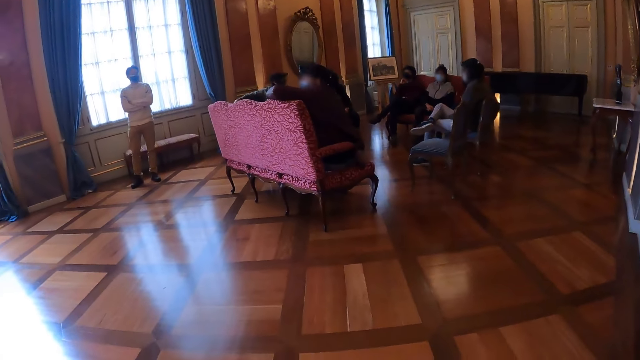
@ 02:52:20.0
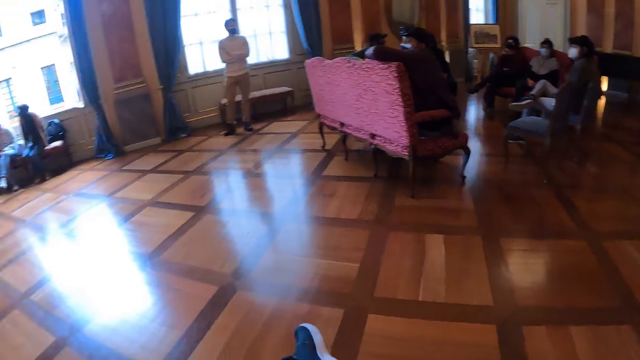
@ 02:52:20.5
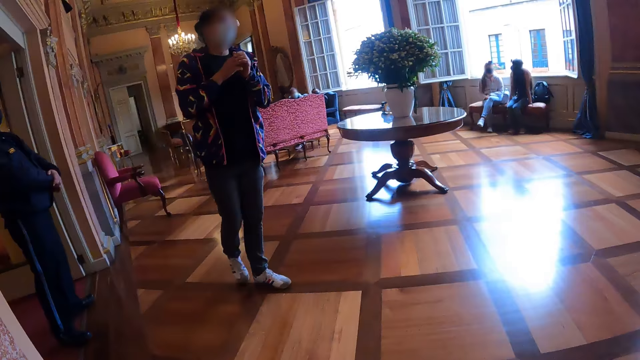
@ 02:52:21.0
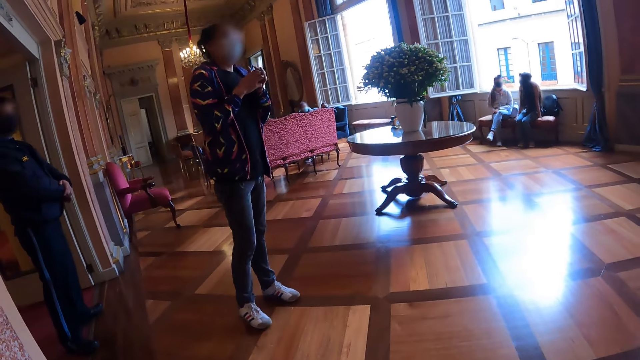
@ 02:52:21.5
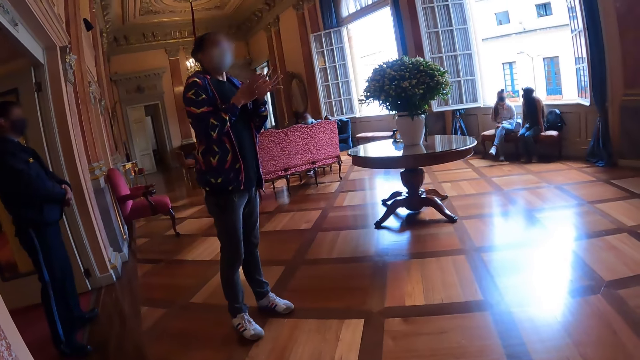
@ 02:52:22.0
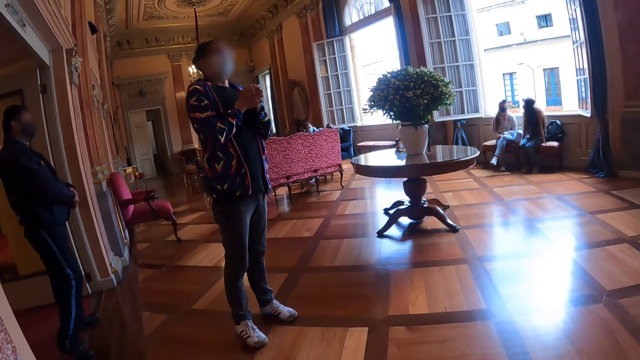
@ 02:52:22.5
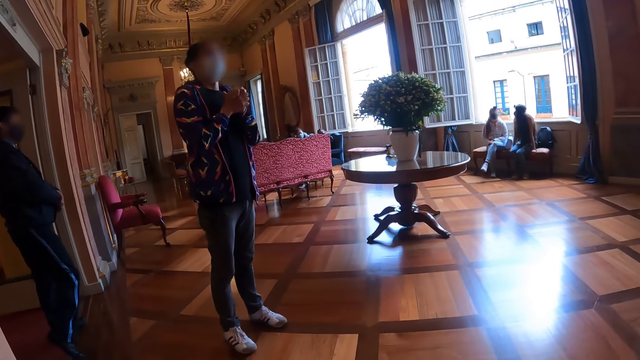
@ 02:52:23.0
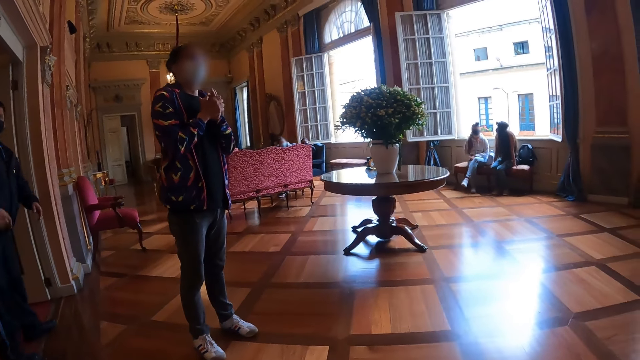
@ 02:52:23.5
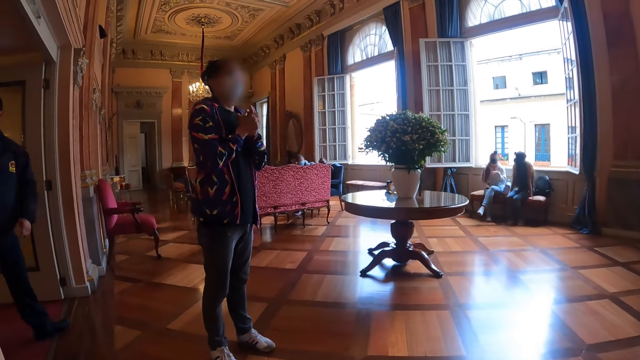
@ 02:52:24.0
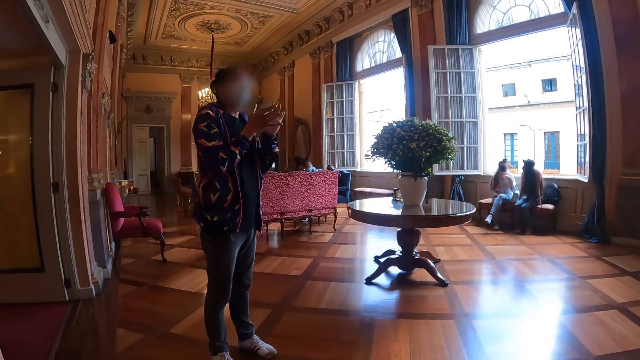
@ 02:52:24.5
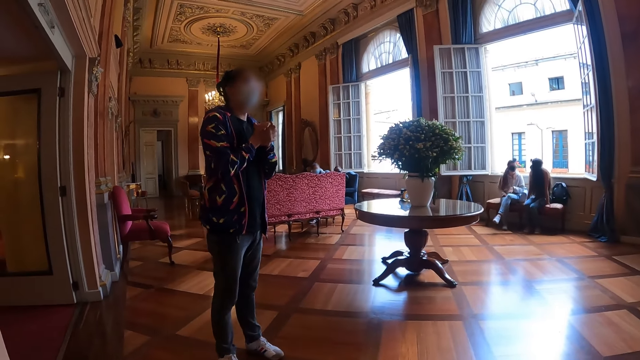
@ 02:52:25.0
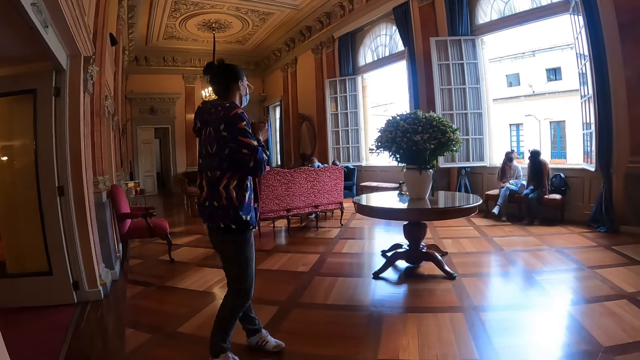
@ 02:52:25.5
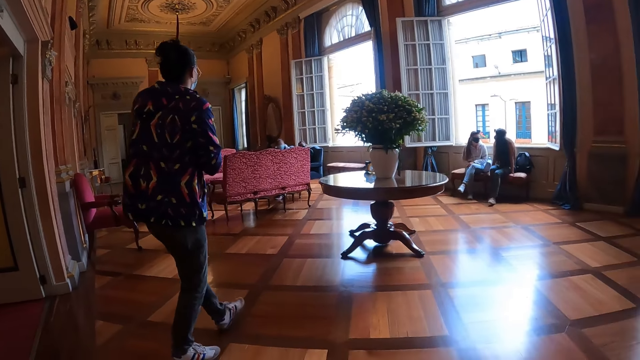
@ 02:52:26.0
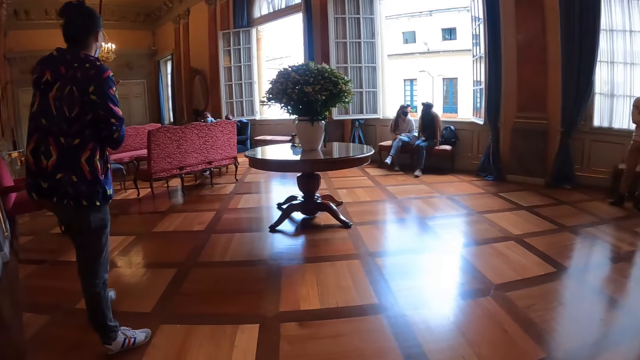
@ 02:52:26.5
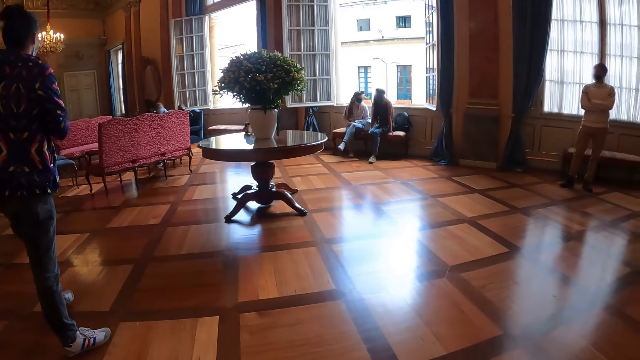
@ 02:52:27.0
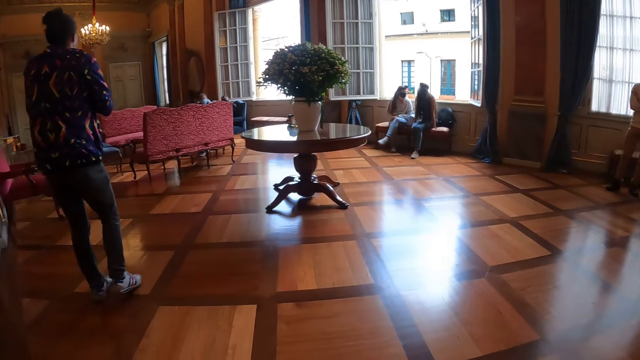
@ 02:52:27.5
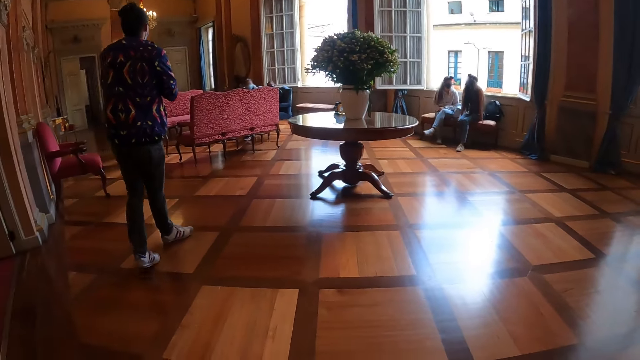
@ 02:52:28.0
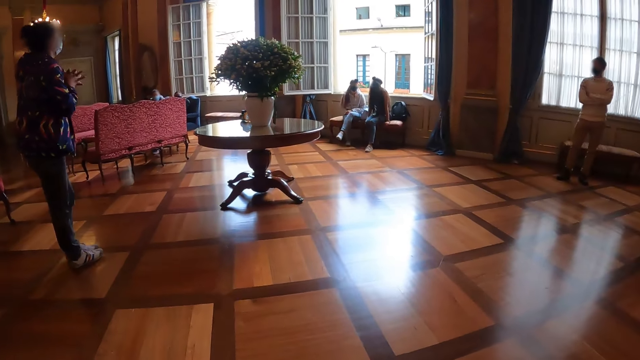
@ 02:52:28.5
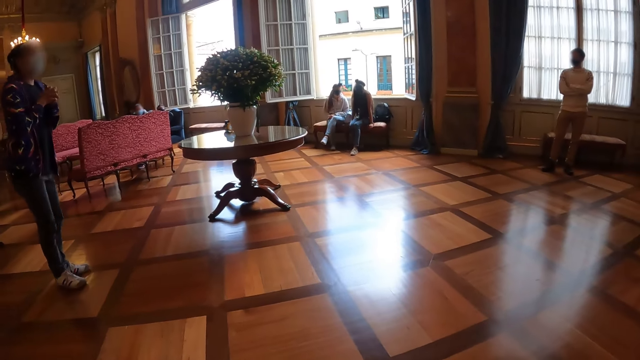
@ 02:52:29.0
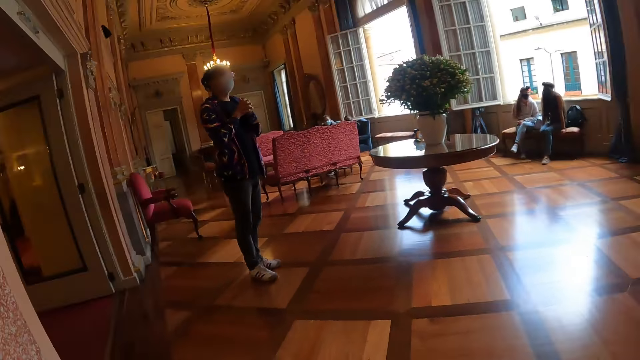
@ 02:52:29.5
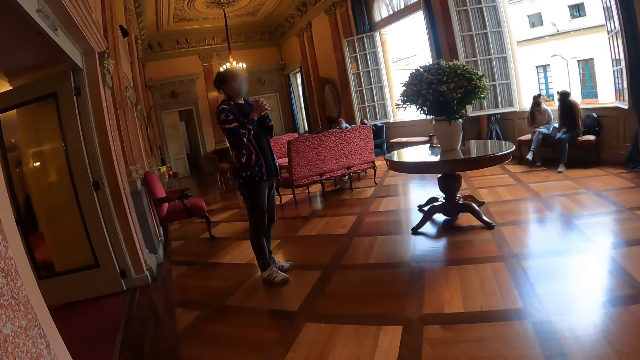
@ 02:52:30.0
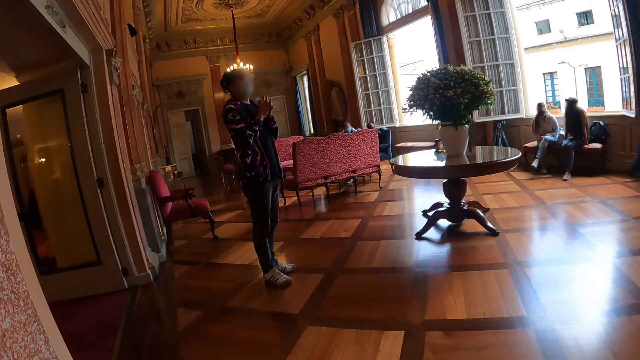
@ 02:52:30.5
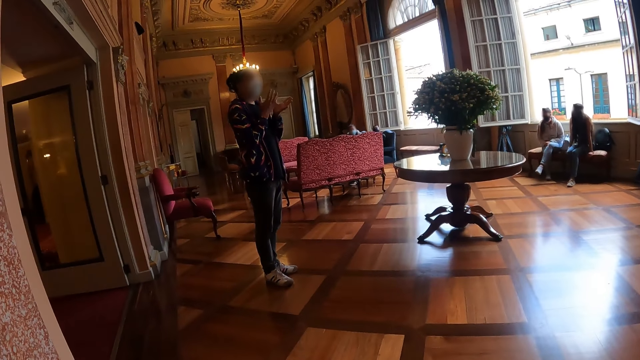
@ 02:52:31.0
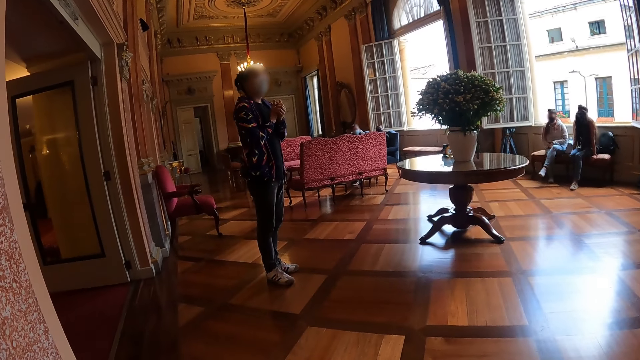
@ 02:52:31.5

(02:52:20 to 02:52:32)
A person converses.

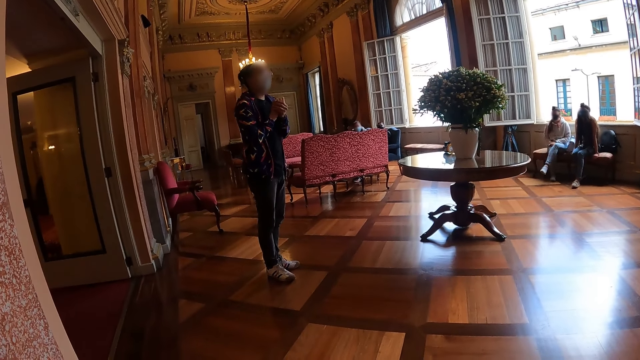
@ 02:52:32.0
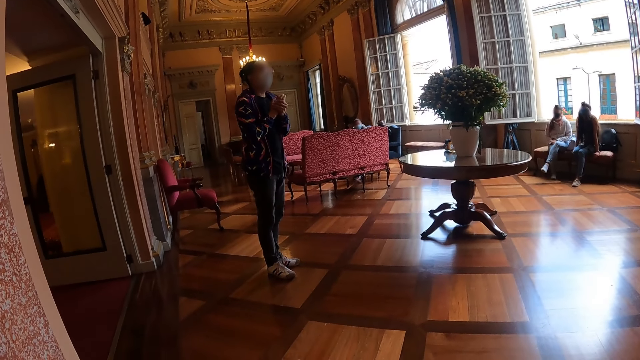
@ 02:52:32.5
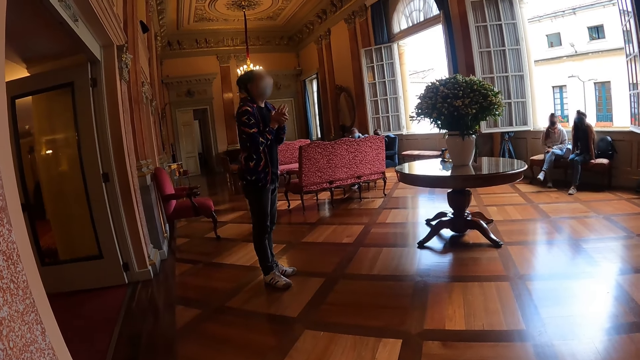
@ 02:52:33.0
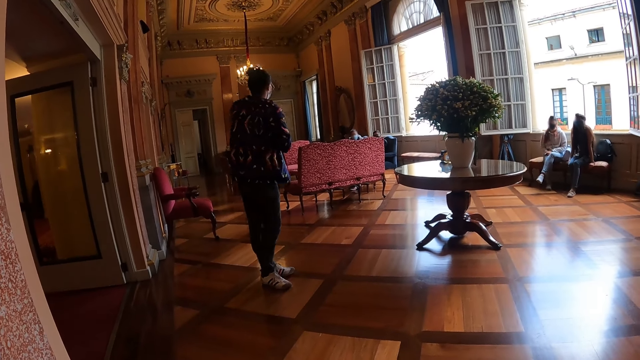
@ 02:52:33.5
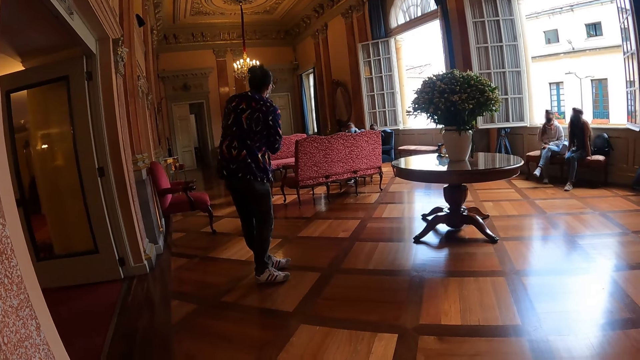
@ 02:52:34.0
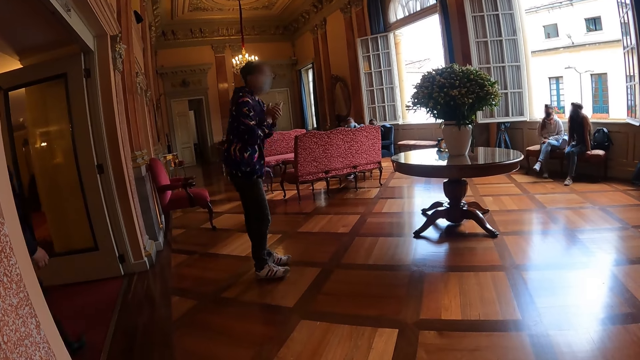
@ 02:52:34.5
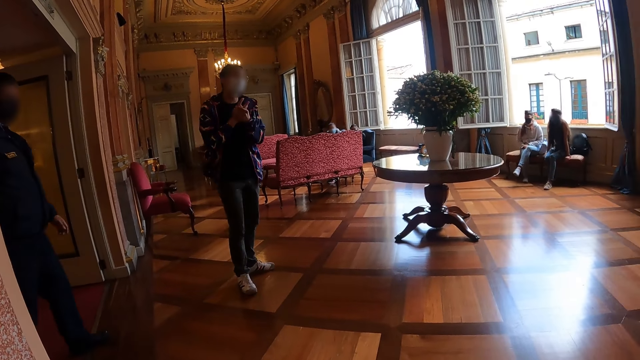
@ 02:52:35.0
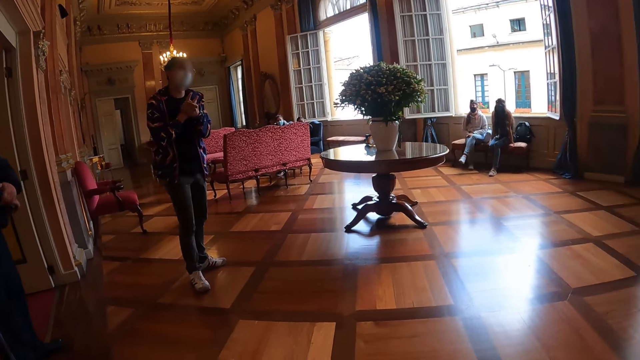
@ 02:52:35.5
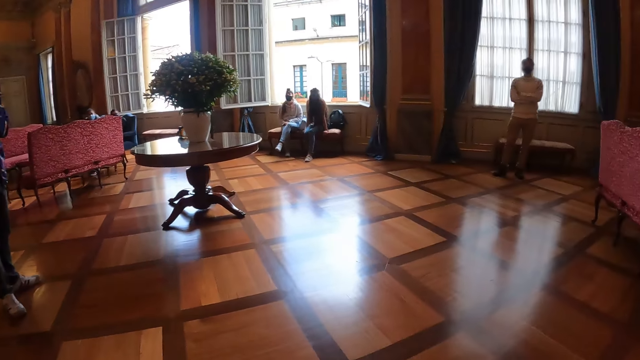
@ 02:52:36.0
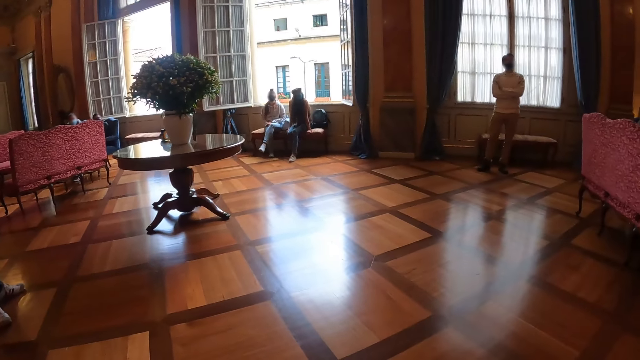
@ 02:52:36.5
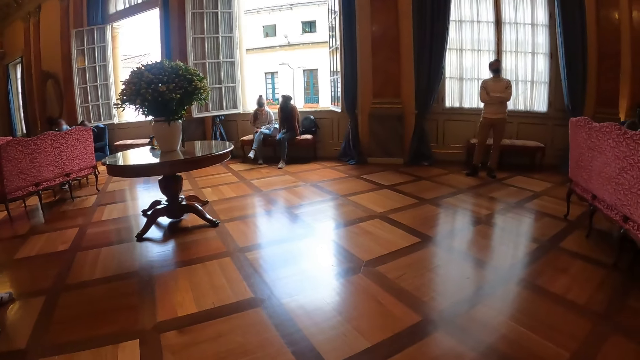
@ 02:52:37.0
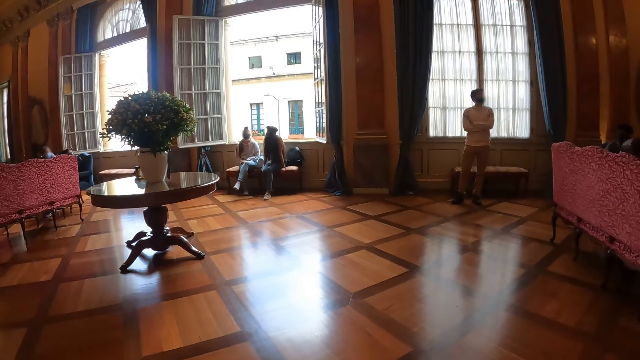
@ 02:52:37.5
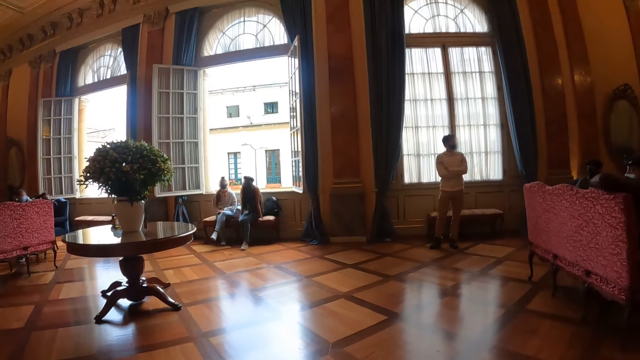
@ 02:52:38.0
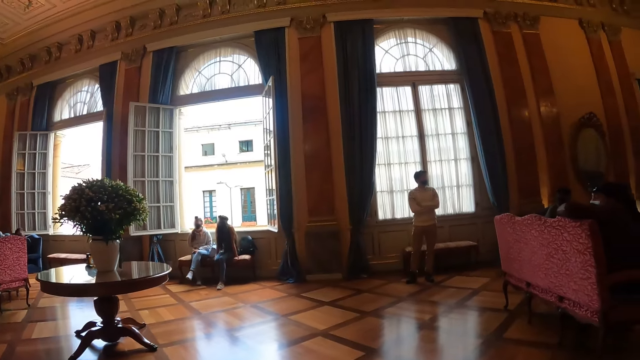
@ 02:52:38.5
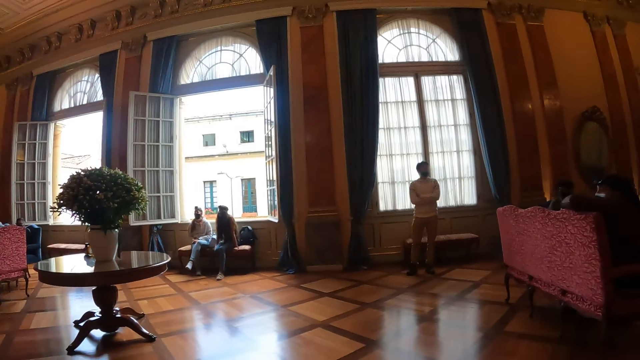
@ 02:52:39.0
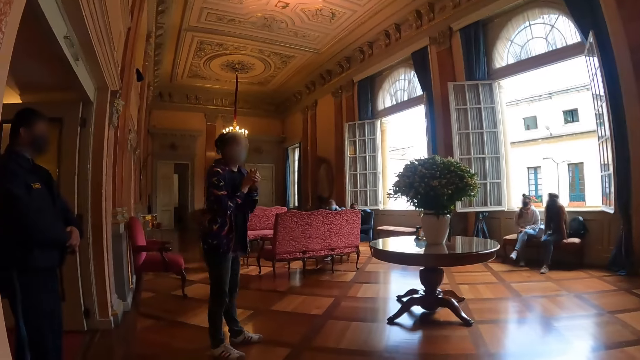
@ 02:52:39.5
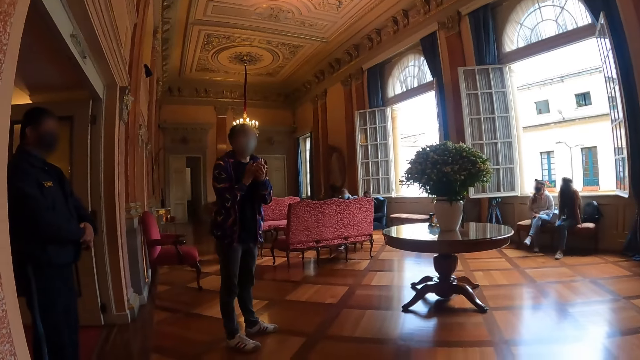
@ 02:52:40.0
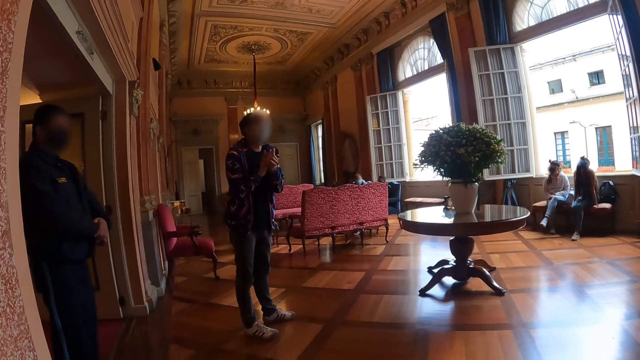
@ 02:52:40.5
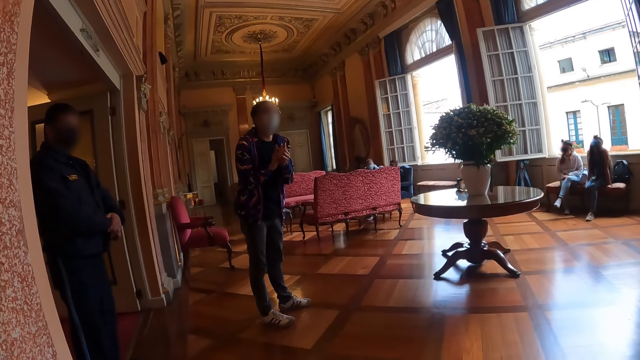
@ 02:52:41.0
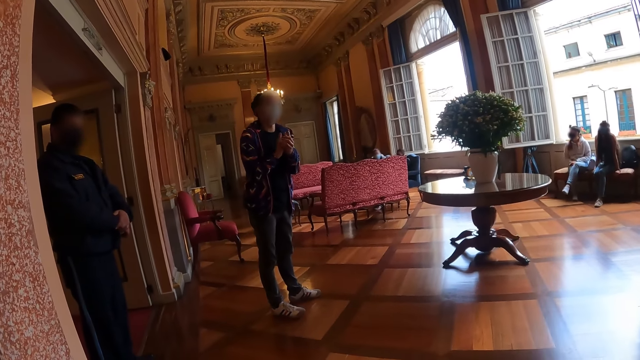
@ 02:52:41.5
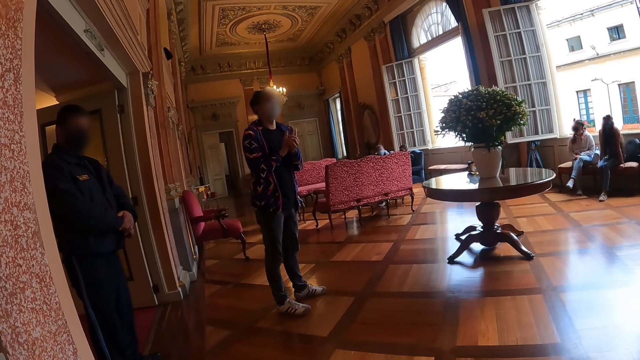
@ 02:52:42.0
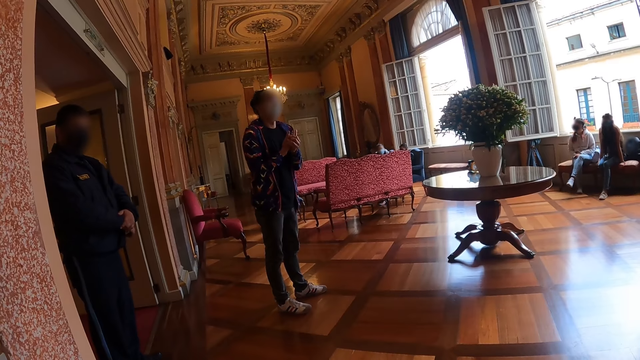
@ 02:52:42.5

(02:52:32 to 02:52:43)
The camera wearer looks around in a room. A person converses.
